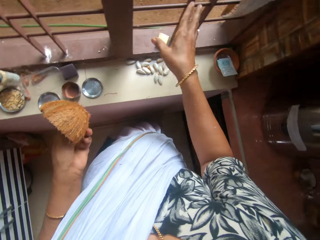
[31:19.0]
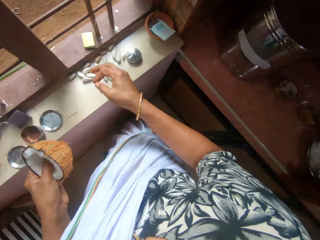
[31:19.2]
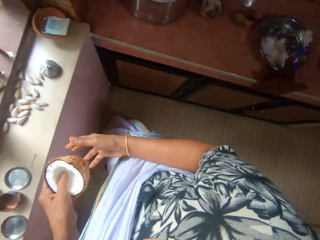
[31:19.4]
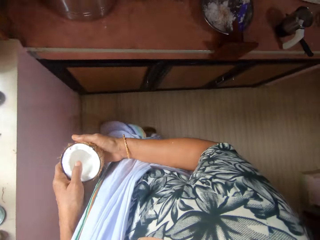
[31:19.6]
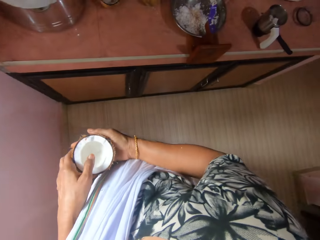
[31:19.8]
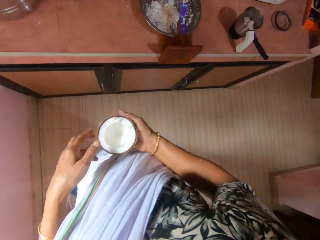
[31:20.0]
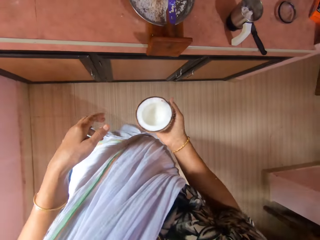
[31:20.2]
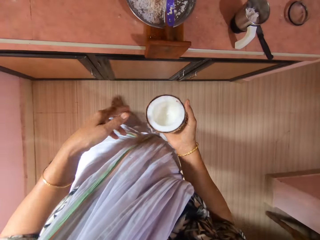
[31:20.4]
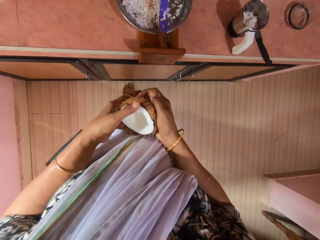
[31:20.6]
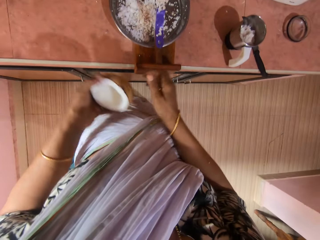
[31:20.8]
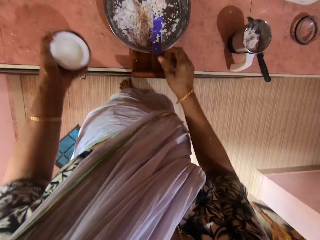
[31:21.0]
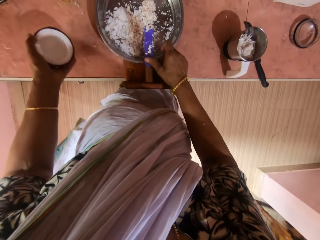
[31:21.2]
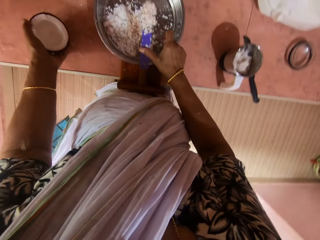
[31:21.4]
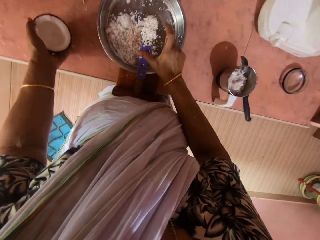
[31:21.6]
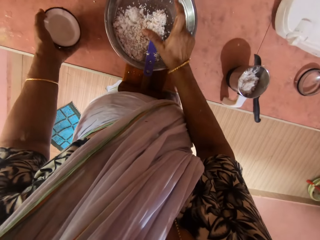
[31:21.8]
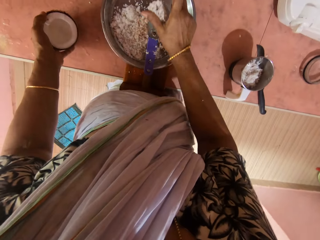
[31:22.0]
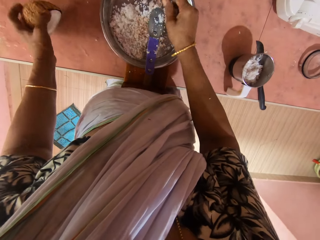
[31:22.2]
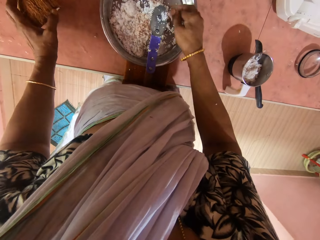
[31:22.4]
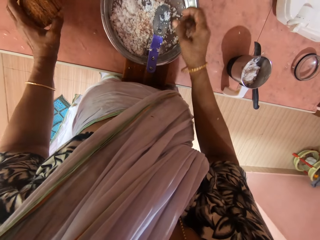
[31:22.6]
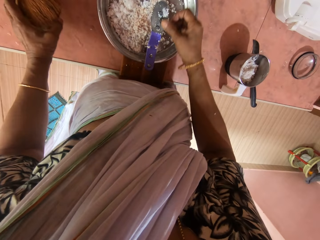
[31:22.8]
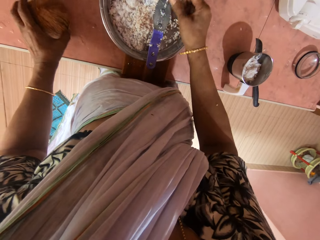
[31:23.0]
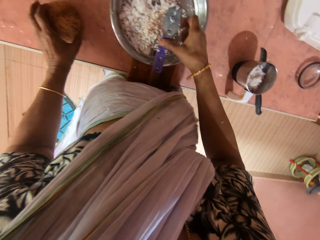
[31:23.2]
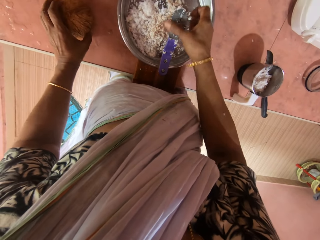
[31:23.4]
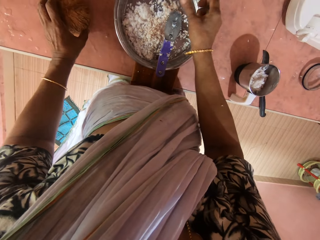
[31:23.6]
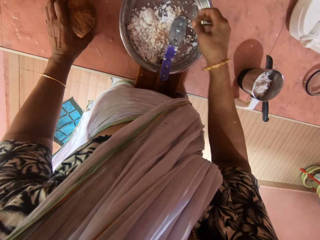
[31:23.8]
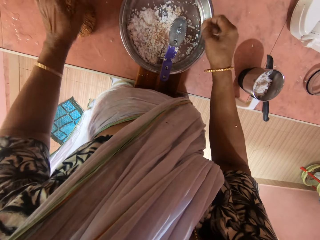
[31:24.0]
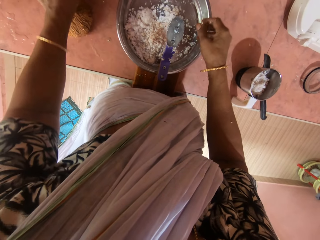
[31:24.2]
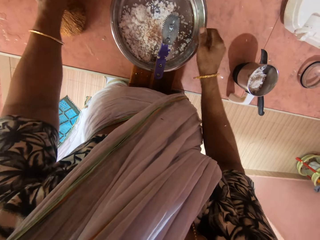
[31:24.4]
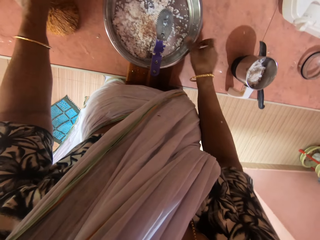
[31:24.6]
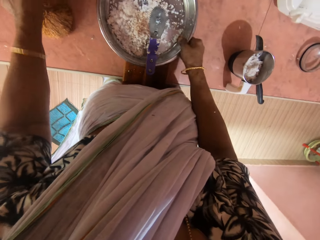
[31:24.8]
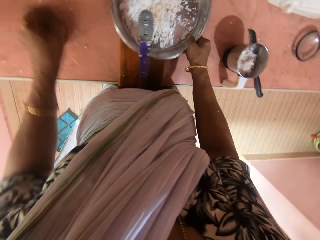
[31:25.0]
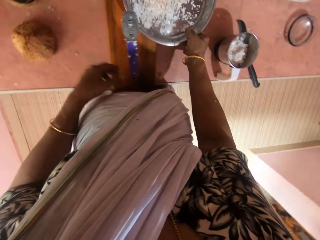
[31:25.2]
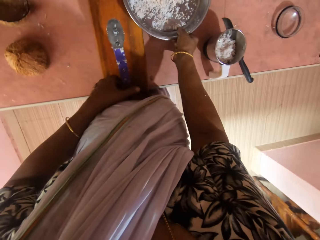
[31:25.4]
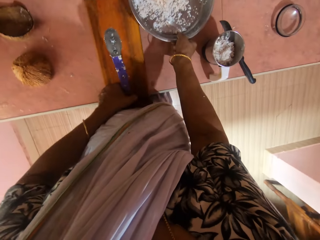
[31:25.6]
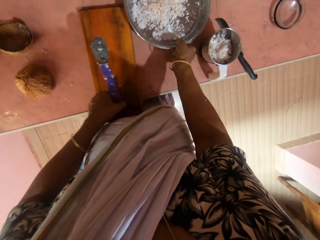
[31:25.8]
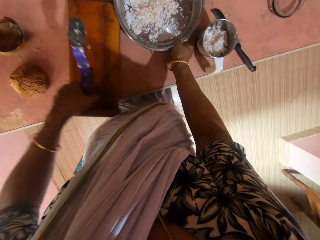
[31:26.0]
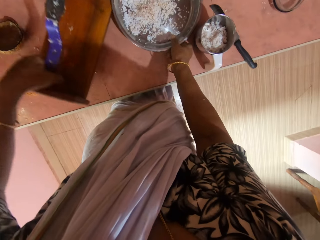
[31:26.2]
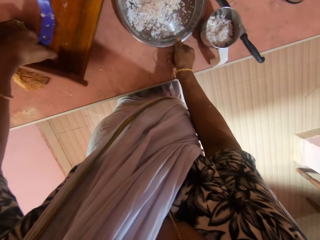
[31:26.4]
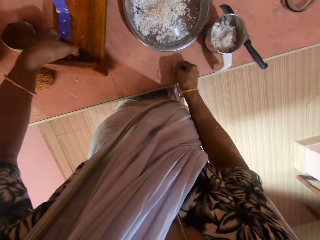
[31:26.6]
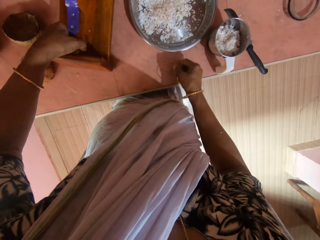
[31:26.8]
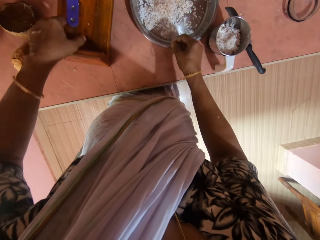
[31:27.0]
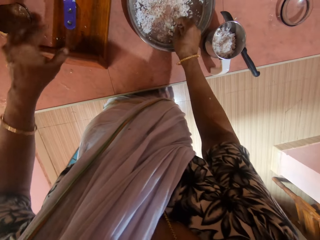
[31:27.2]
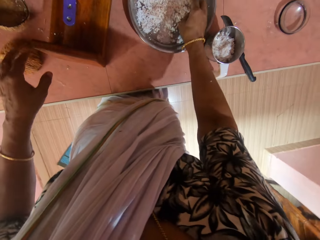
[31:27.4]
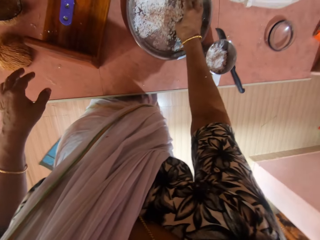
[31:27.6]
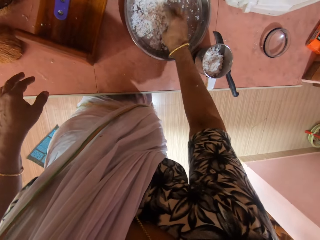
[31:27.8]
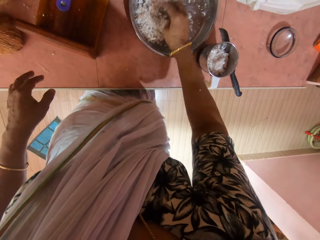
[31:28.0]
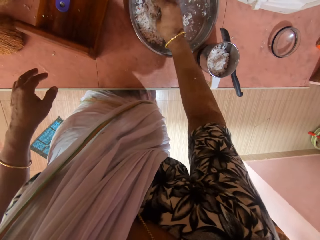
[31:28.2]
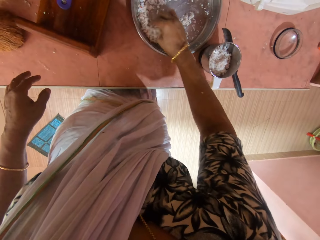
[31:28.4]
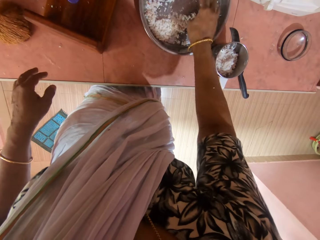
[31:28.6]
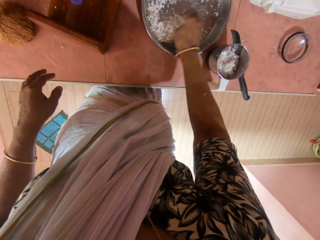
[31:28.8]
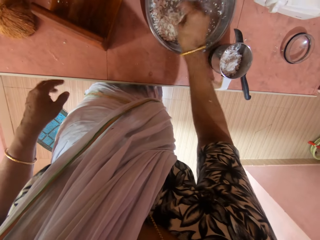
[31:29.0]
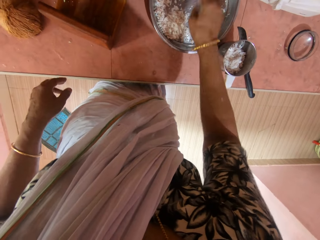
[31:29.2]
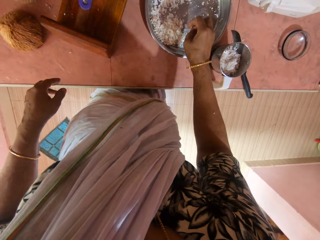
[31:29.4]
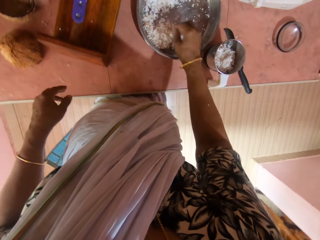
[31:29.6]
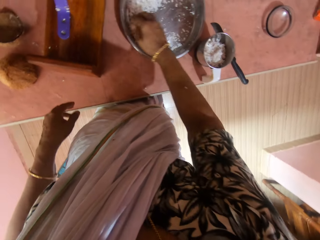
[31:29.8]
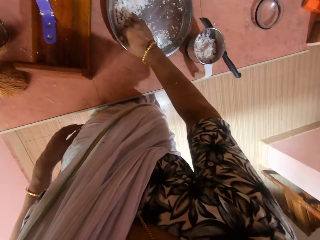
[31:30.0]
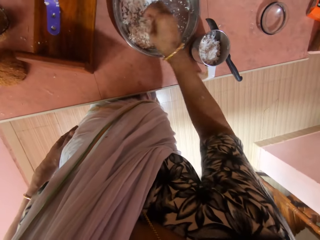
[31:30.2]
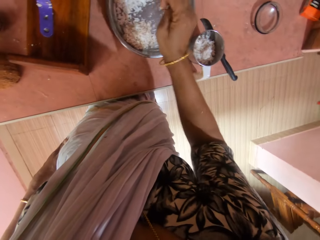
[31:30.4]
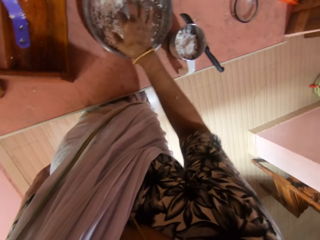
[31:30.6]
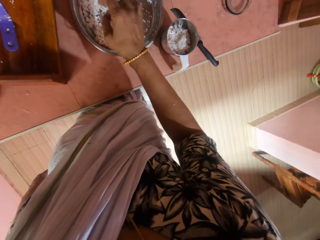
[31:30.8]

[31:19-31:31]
The camera wearer drops the hairs on the ground with her right hand. She passes the coconut from her left hand to her right hand. She passes the coconut from her right hand to her left hand. She drops the coconut on the shelf with her left hand. She removes parts of the coconut shell with a hand. She pours down the coconut from the coconut grater to the tray with her right hand. She picks the tray of coconut from the coconut grater with her right hand. She adjusts the coconut grater on the shelf with her left hand. She drops the tray of coconut on the shelf with her right hand. She picks up the coconut scrapper and puts down the coconut scrapper. She packs the coconut from the tray with her right hand. She moves the grated coconut on the tray.

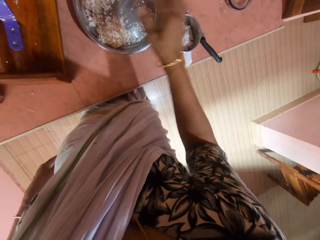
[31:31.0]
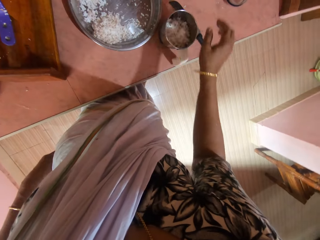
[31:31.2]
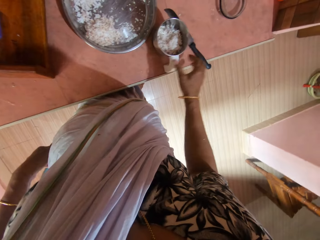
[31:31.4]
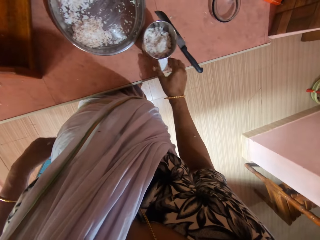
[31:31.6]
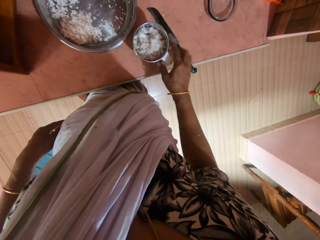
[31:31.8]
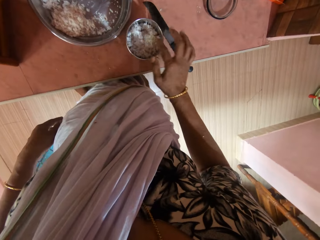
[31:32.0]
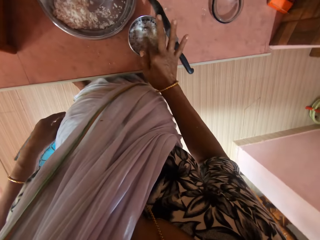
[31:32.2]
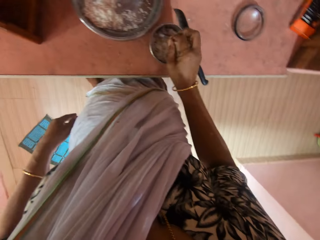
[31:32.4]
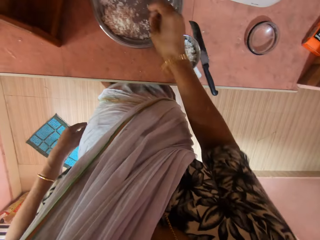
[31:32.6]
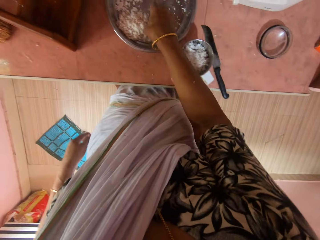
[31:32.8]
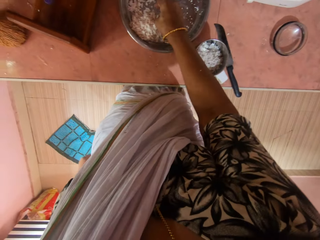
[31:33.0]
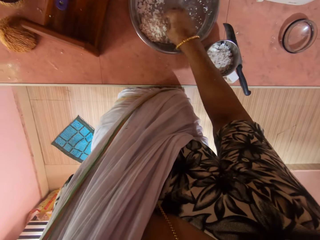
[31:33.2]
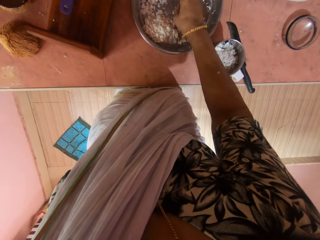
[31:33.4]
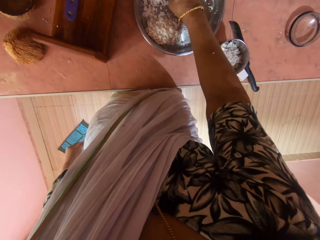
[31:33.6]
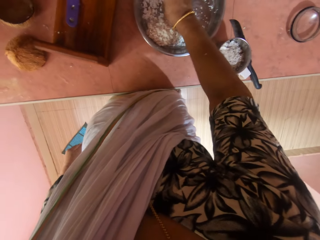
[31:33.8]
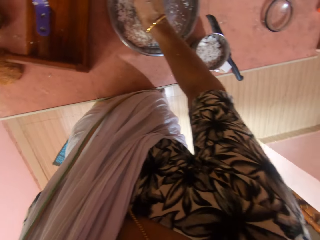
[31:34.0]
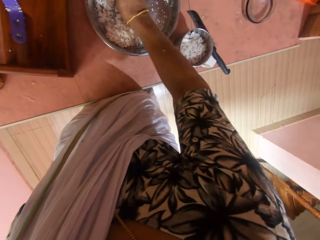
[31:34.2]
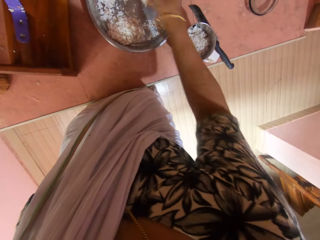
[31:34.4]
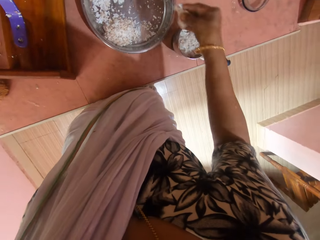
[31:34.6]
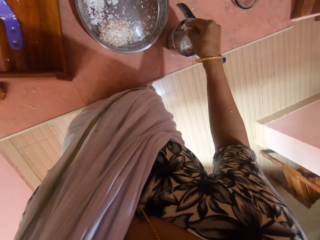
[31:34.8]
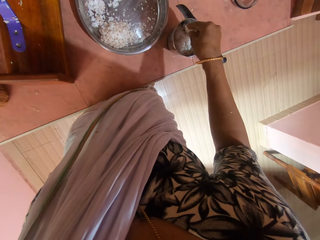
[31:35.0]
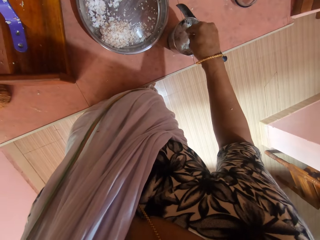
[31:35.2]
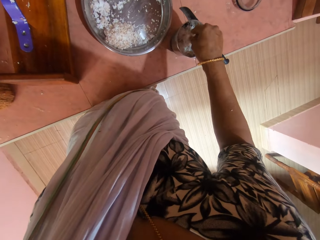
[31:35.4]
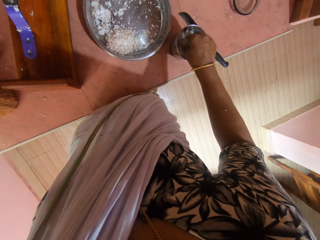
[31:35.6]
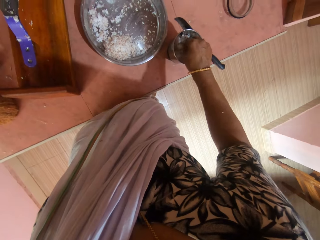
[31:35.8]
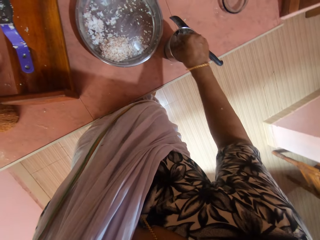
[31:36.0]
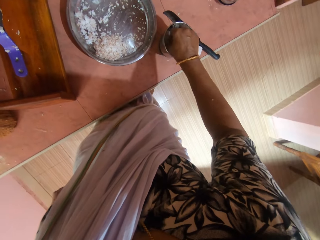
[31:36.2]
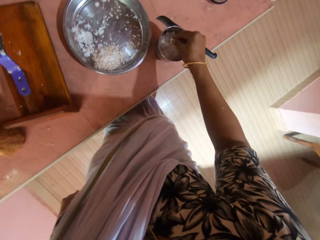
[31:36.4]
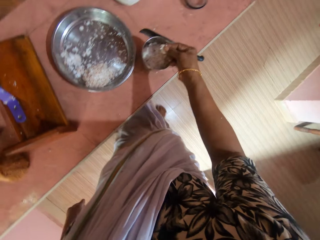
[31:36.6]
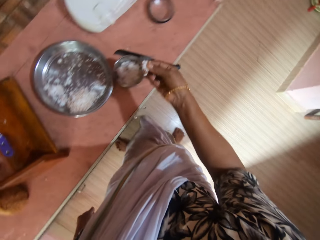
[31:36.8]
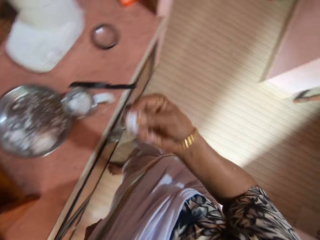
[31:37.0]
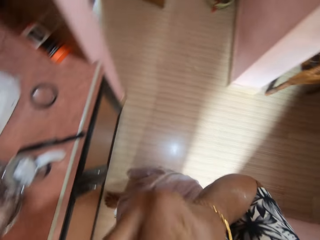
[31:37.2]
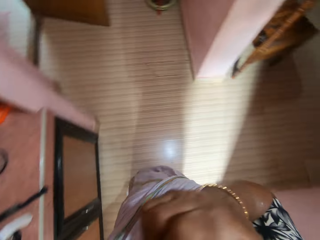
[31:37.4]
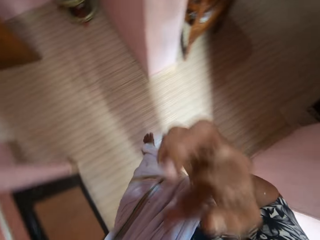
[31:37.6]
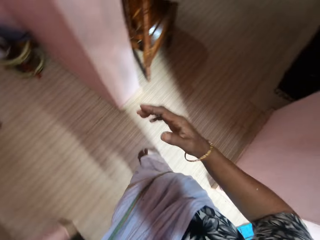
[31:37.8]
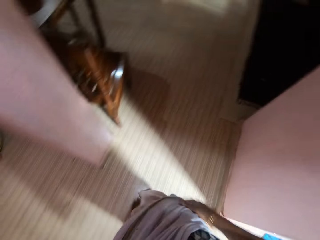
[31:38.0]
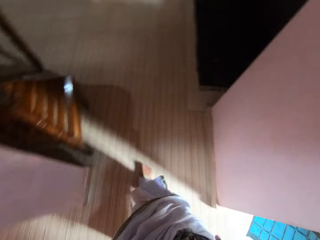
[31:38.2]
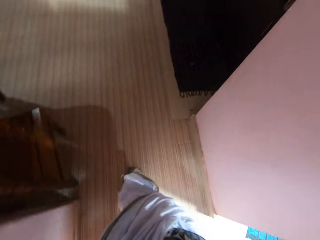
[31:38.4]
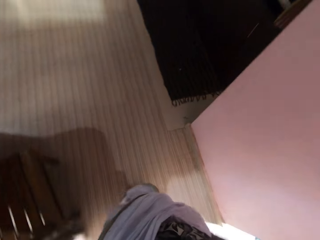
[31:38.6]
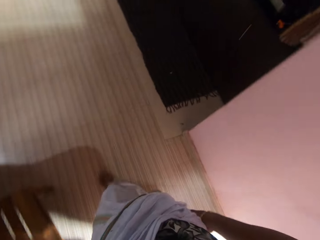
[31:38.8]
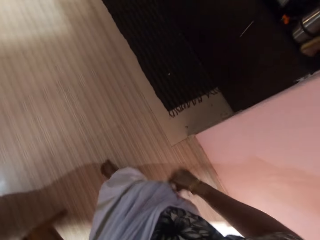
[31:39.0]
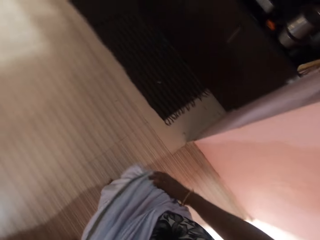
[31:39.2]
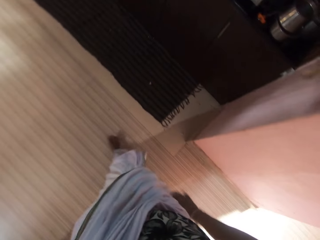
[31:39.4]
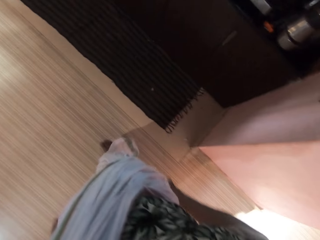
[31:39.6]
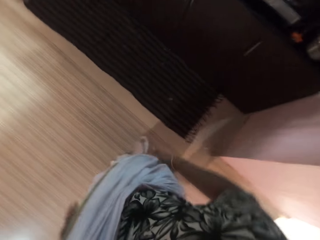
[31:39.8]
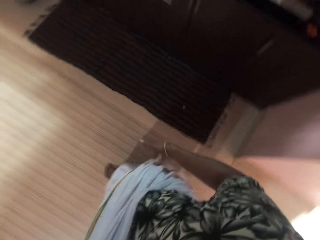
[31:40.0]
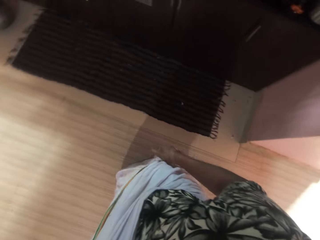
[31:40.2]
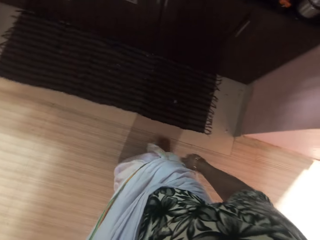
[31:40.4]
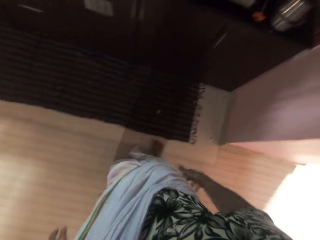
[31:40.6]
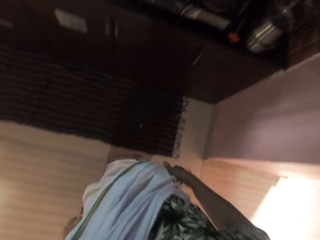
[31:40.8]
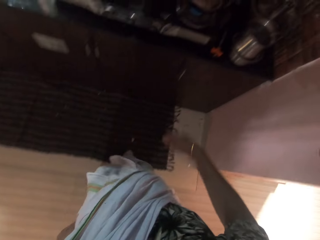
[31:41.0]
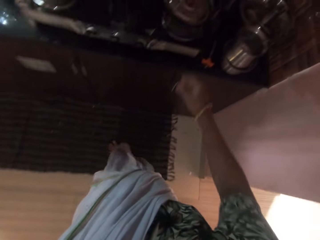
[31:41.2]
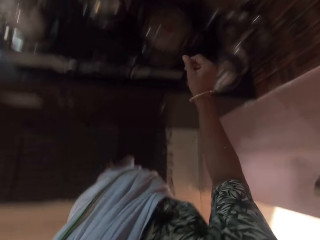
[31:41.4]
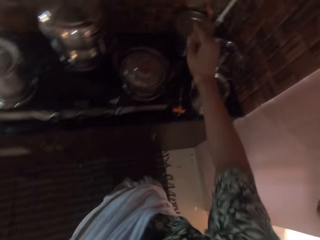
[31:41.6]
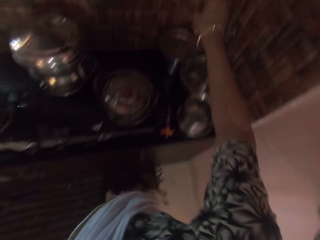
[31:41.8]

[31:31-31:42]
The camera wearer adjusts the small blender jug on the shelf with her right hand. She touches the grated coconut with a finger. She dips her right hand in the small blender jug on the shelf. She packs the coconut from the tray with her right hand. She picks the grated coconut in the tray. She puts the coconut in the small blender jug with her right hand. She packs the coconut from the small blender jug with her right hand. She picks the grated coconut in the blender jug. She puts the coconut into her mouth with her right hand. She walks towards a kitchen.
